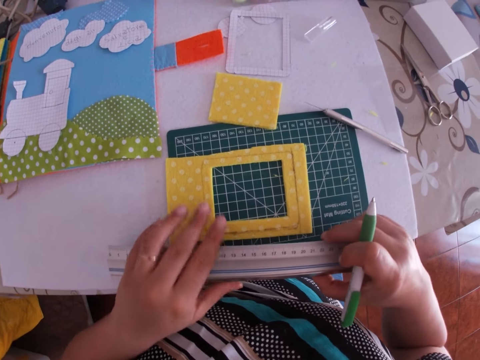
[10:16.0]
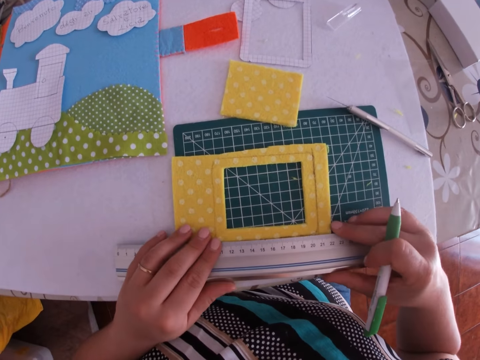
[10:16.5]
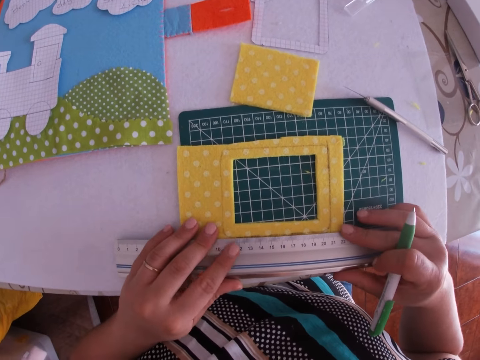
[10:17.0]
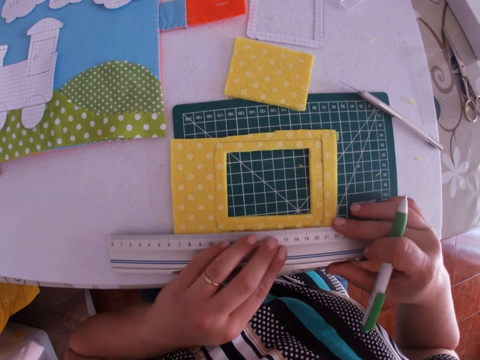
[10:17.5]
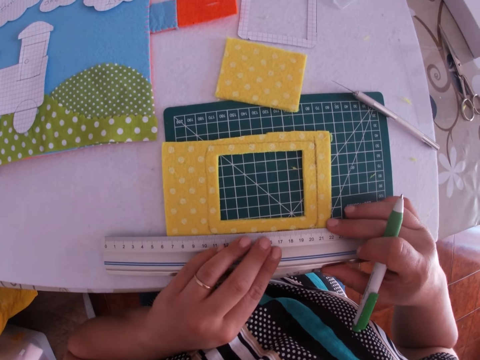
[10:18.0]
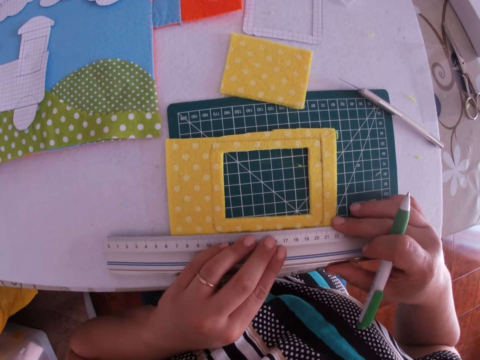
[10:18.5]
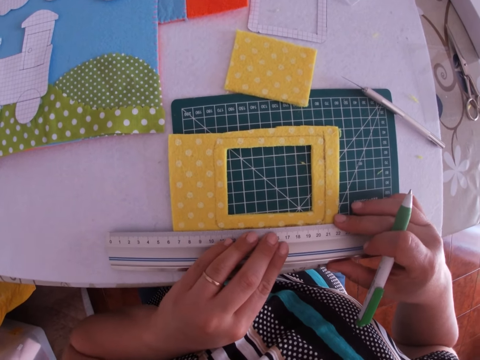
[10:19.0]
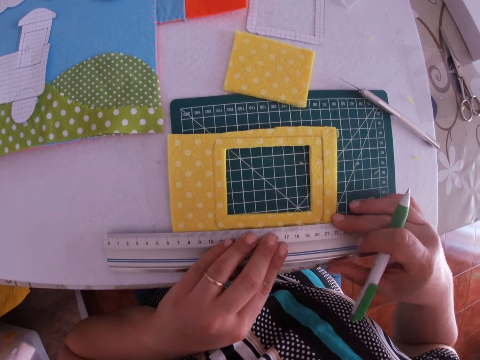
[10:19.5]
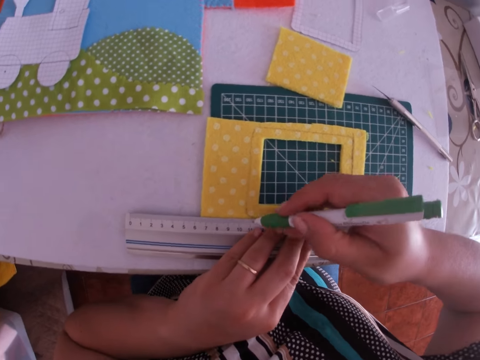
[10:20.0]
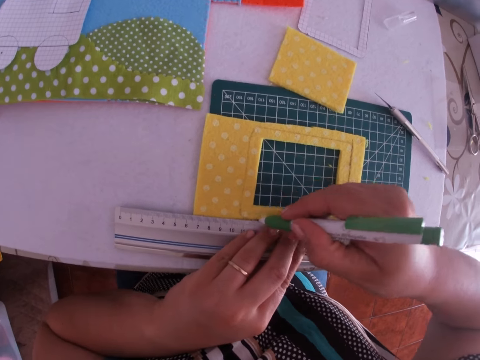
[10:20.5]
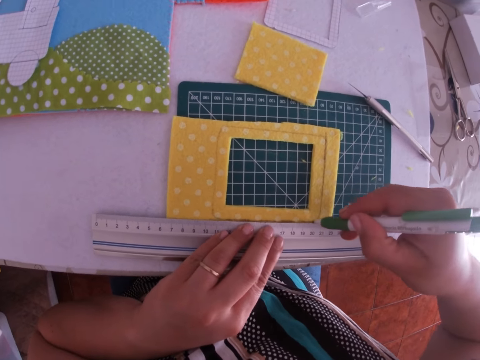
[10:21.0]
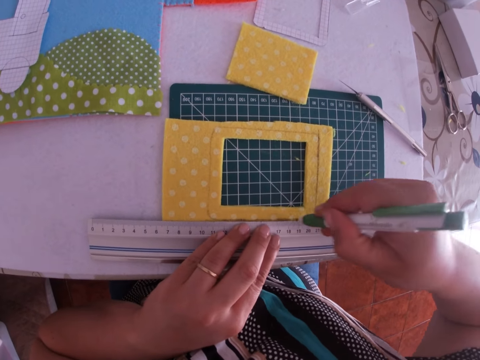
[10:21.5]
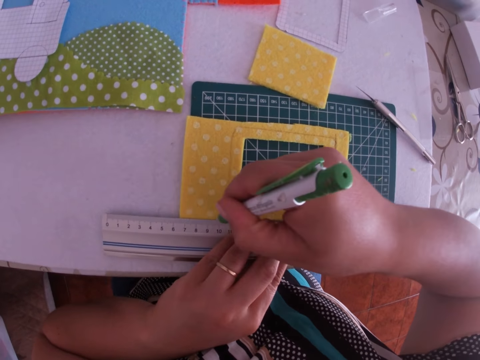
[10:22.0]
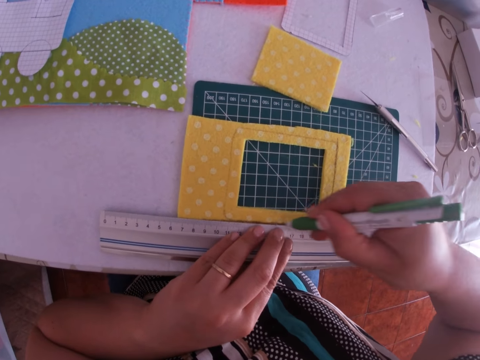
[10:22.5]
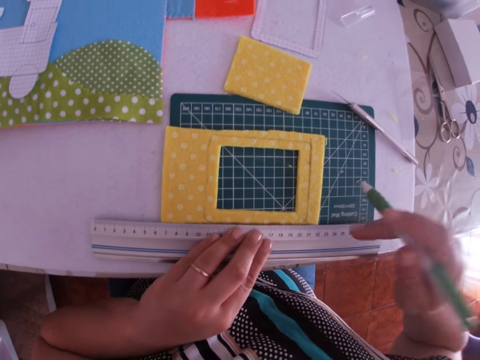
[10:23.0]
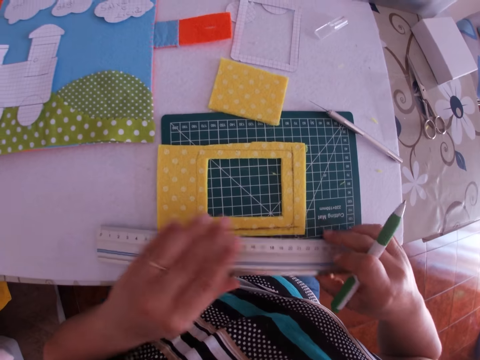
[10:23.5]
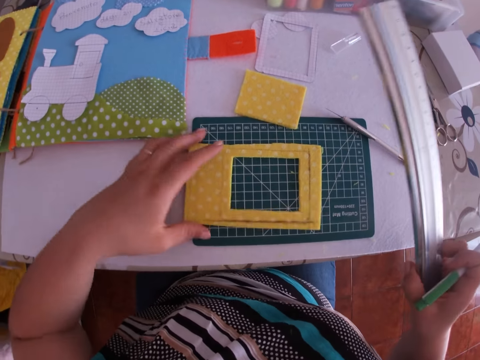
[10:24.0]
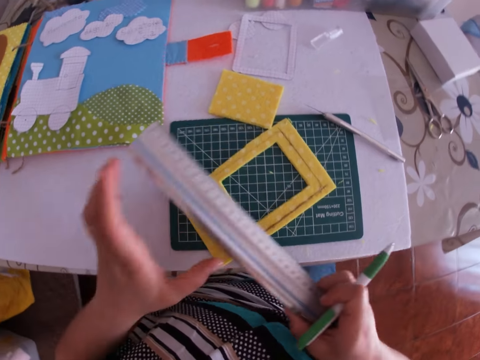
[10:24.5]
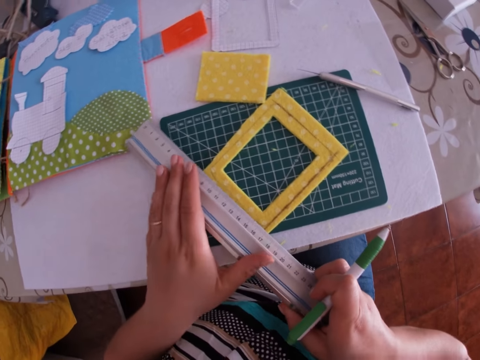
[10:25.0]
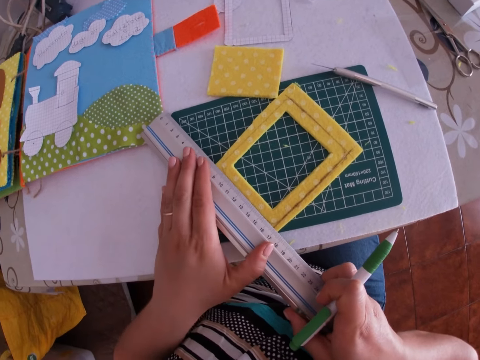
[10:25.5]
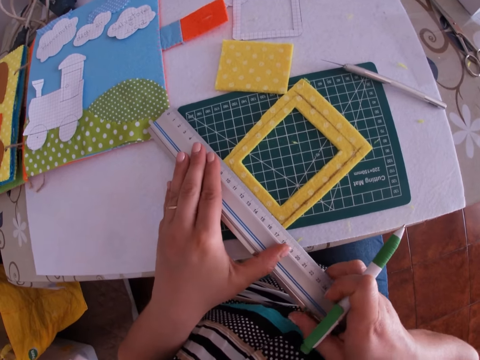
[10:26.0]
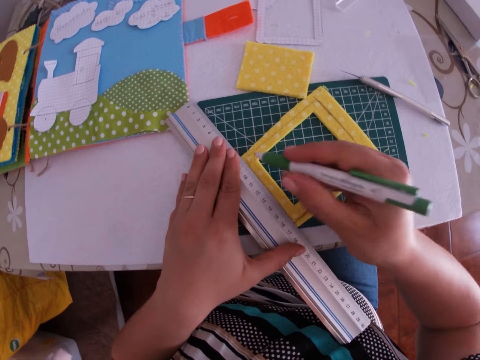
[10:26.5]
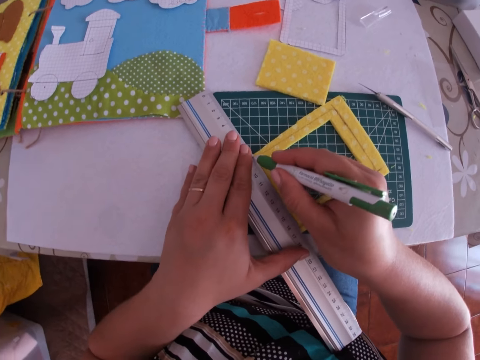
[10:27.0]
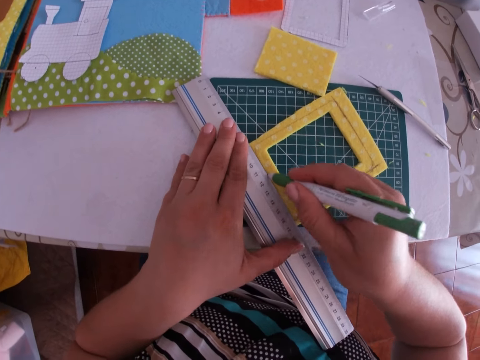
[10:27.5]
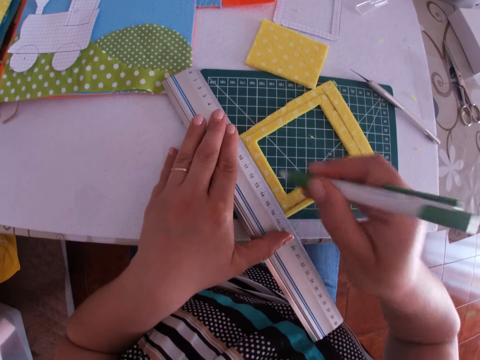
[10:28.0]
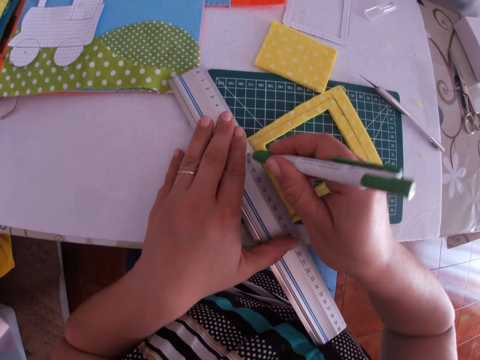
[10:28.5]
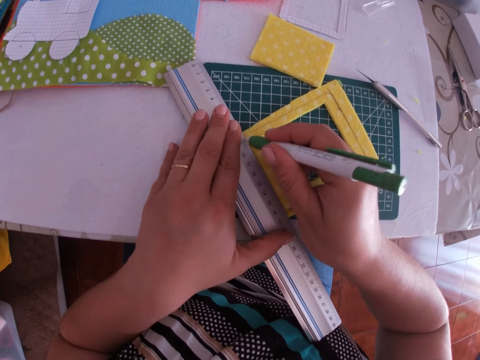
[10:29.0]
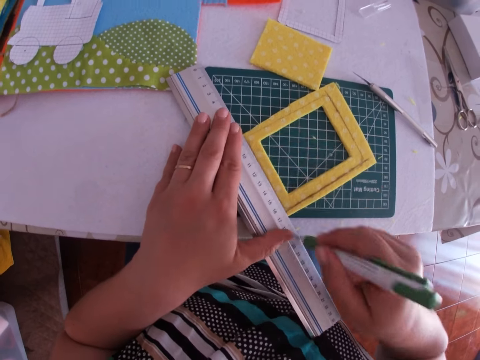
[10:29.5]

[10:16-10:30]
The camera wearer measures the sponge craft with a ruler. She places the ruler on the eva foam with both hands. She holds the ruler in place with her left hand. She draws a line on the eva foam with the pen. She moves the ruler off the eva foam with her right hand. She turns the sponge craft. She adjusts the eva foam on the work table with her left hand. She measures the sponge craft with the ruler. She places the ruler on the eva foam with both hands. She holds the ruler in place with her left hand. She draws a line on the eva foam with the pen.

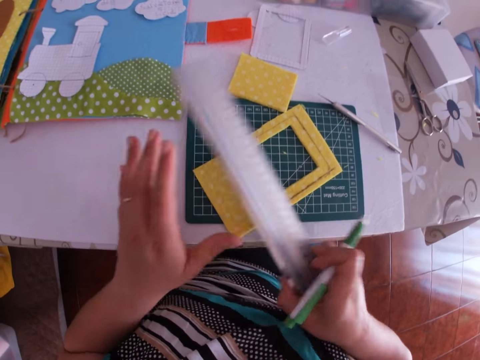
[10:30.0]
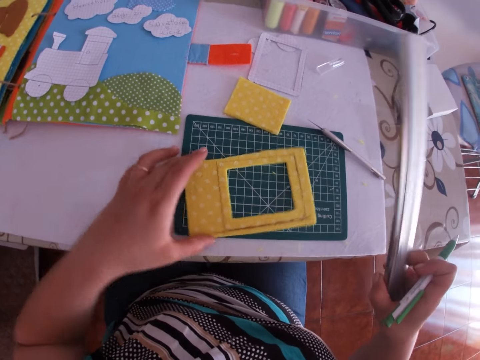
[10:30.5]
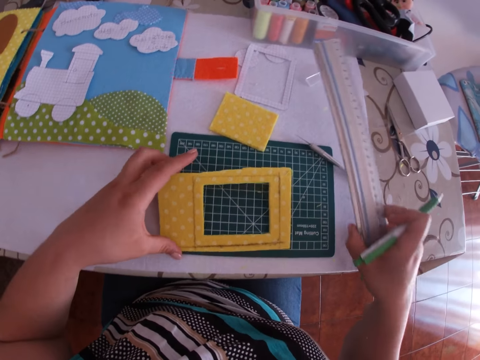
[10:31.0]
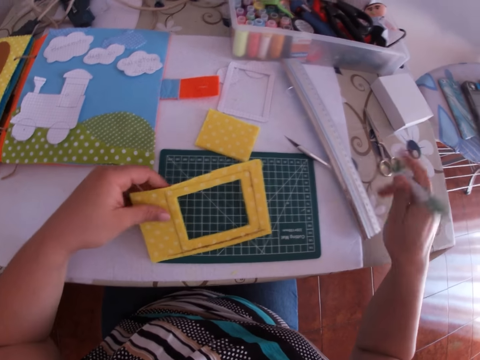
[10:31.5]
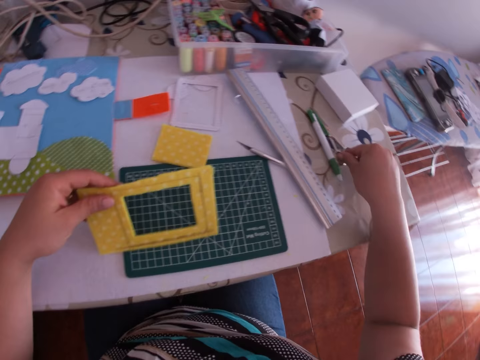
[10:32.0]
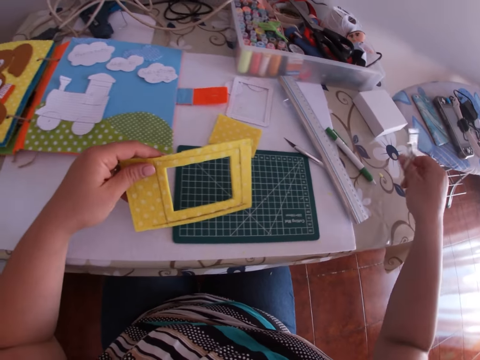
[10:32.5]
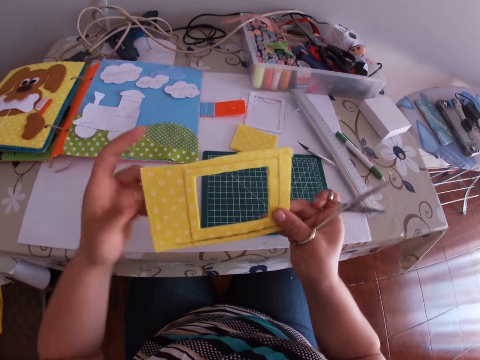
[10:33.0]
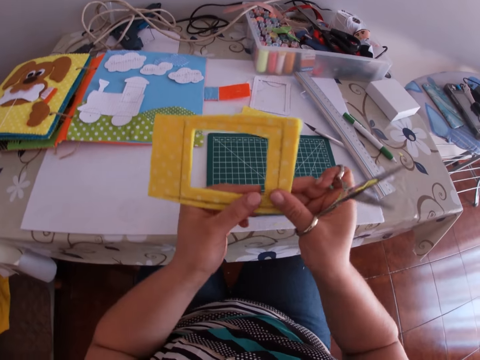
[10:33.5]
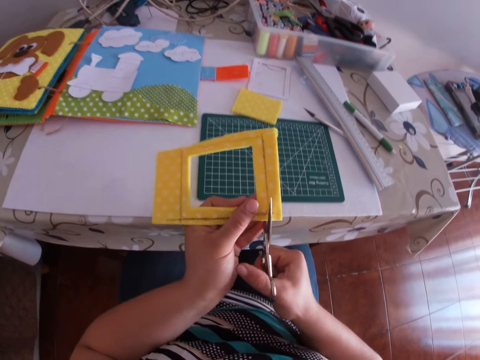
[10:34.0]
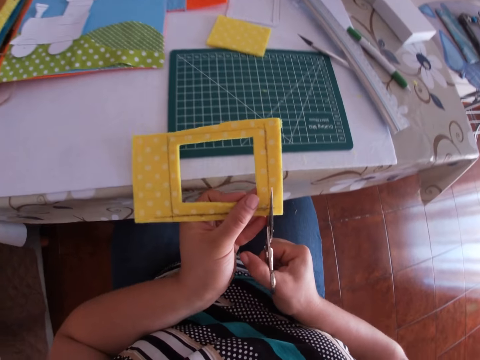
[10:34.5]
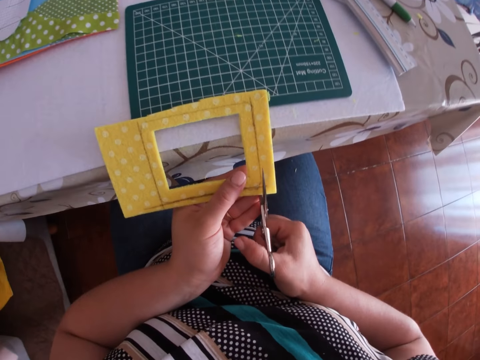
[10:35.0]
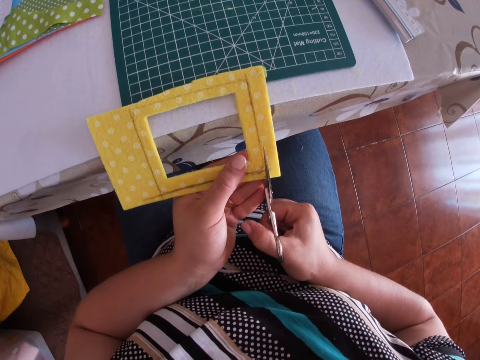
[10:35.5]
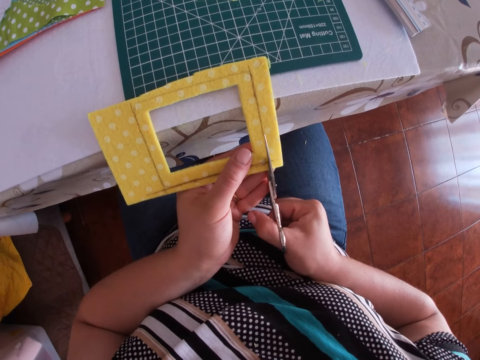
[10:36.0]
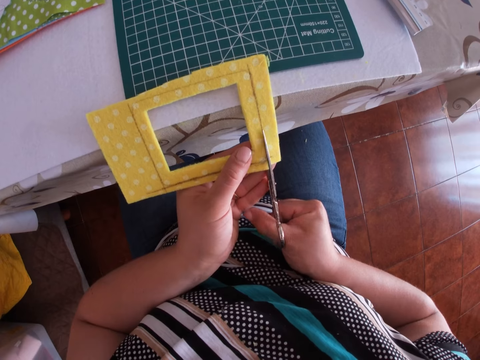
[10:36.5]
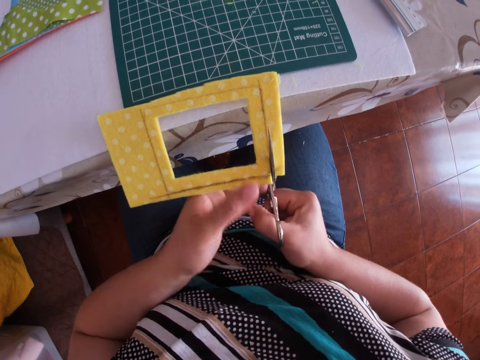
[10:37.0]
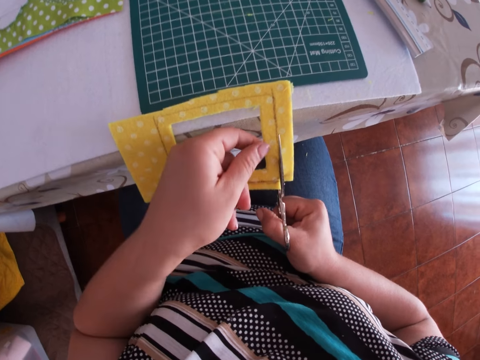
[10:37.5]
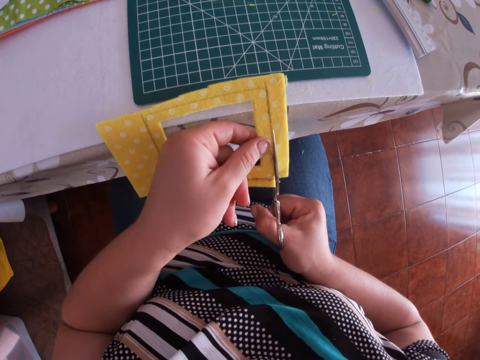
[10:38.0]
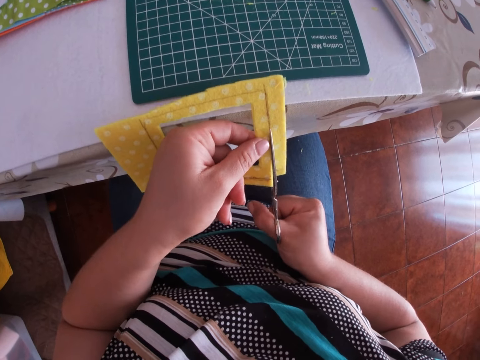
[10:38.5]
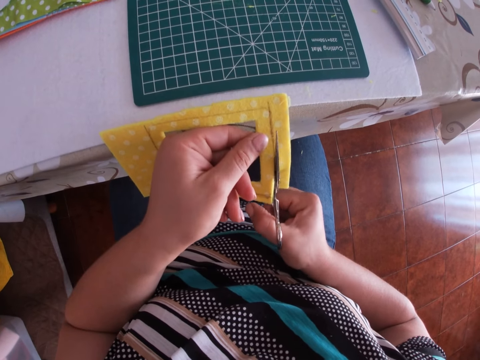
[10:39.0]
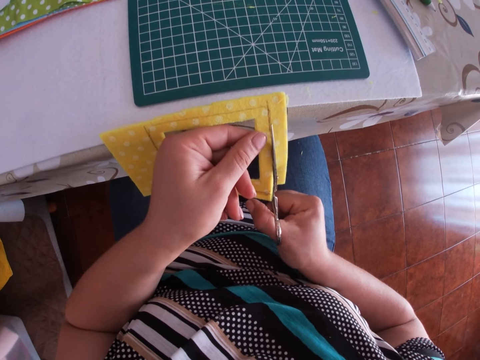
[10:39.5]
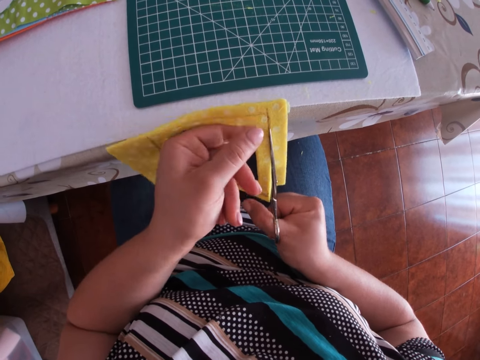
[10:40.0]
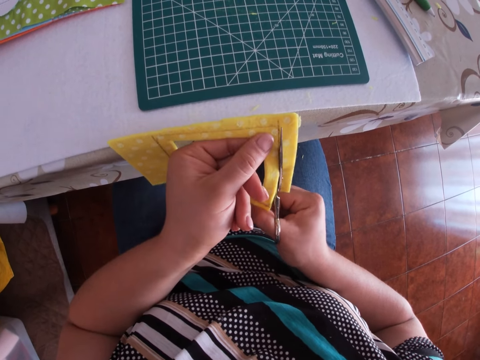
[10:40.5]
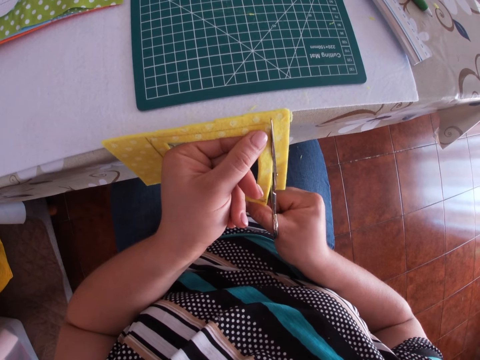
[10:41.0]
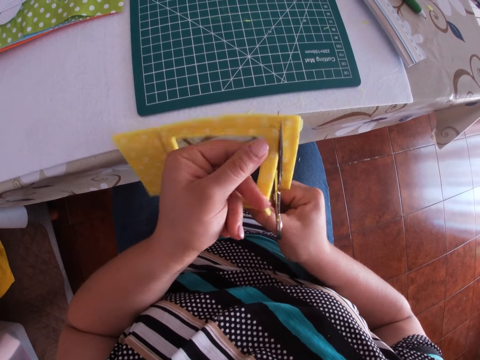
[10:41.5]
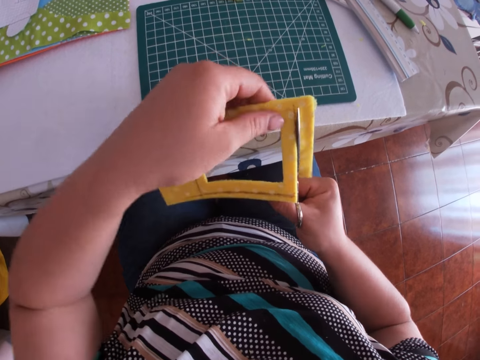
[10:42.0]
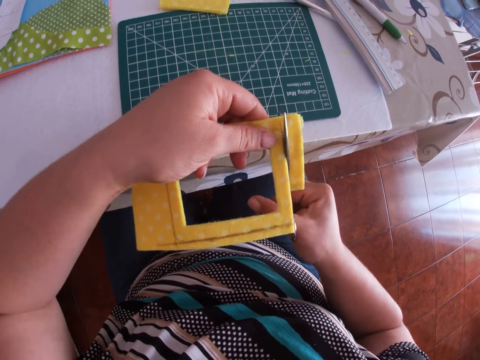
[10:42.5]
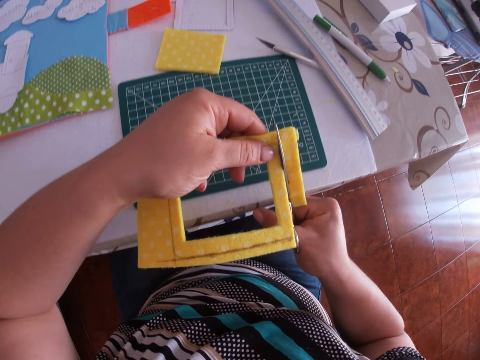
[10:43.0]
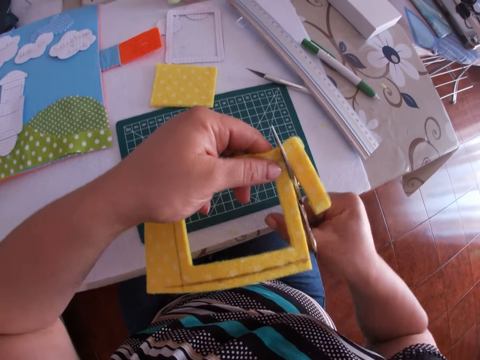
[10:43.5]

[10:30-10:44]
The camera wearer moves the ruler off the eva foam with her right hand. She rotates the sponge craft. She adjusts the eva foam on the work table with her left hand. She drops the ruler on the work table with her right hand. She drops the pen on the work table with her right hand. She picks up the eva foam from the work table with her left hand. She picks up the pair of scissors from the work table with her right hand. She cuts the eva foam with the pair of scissors.
